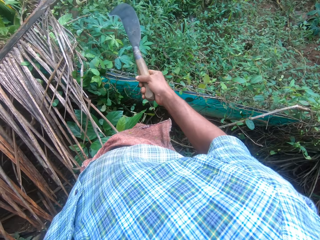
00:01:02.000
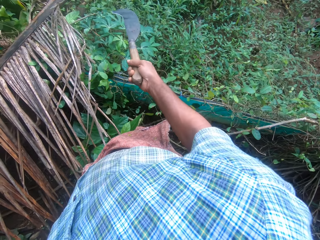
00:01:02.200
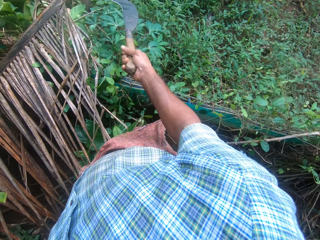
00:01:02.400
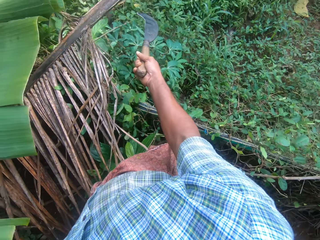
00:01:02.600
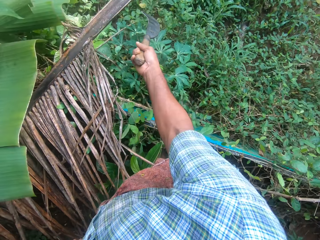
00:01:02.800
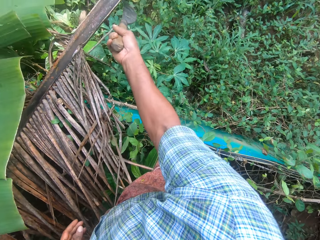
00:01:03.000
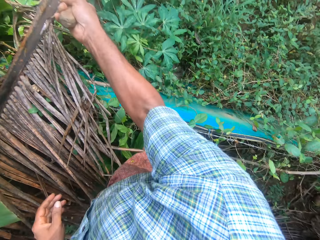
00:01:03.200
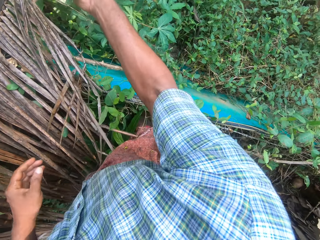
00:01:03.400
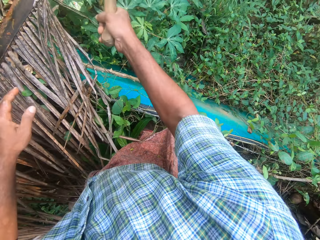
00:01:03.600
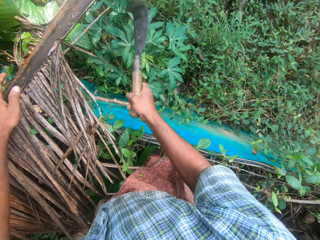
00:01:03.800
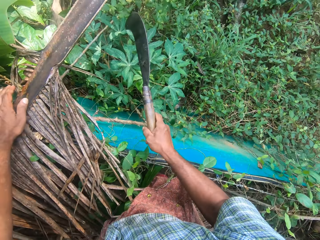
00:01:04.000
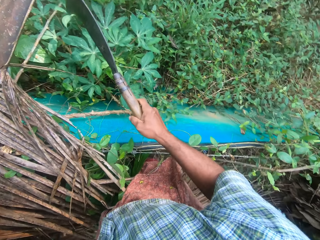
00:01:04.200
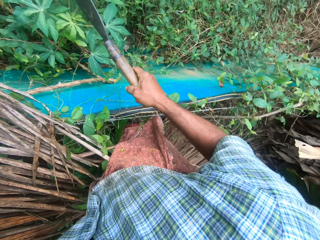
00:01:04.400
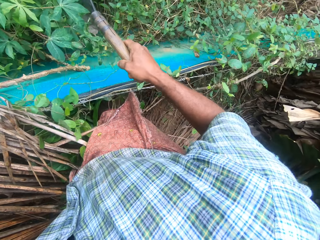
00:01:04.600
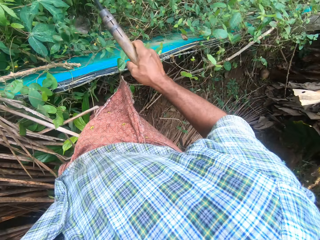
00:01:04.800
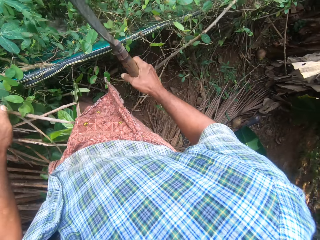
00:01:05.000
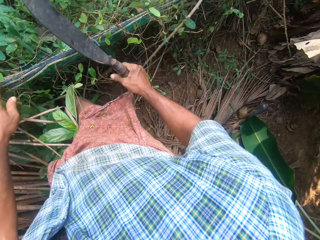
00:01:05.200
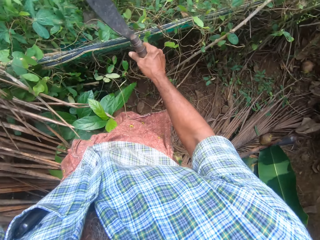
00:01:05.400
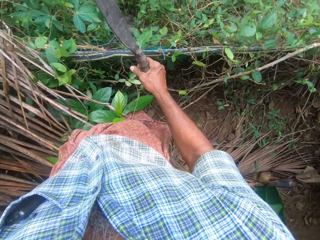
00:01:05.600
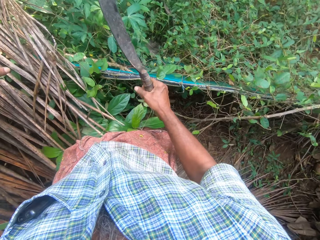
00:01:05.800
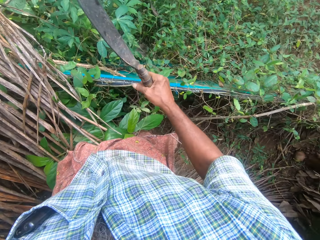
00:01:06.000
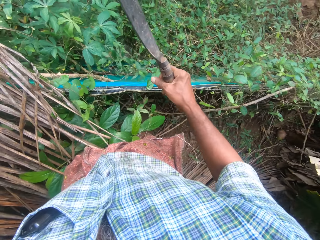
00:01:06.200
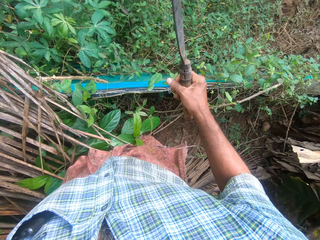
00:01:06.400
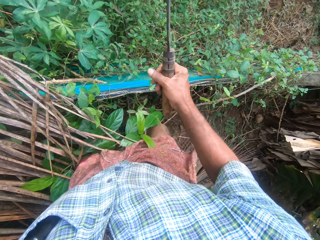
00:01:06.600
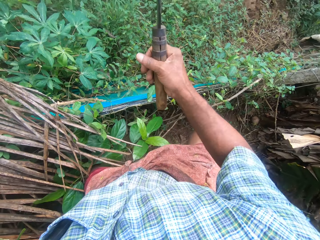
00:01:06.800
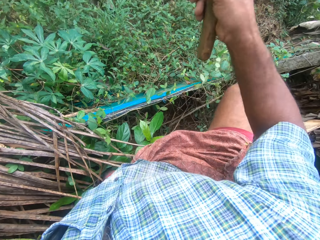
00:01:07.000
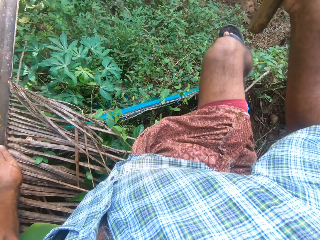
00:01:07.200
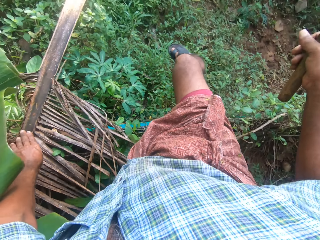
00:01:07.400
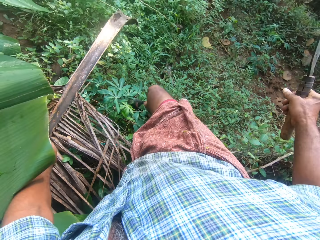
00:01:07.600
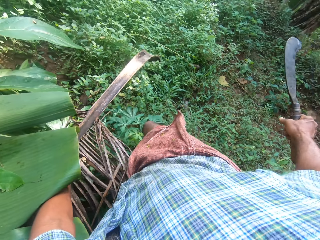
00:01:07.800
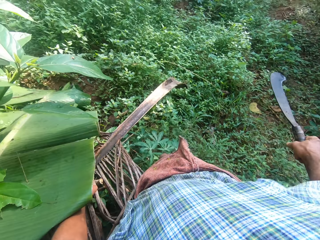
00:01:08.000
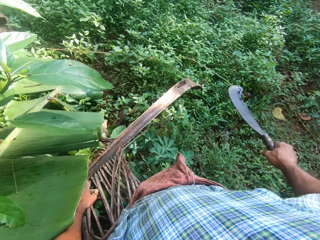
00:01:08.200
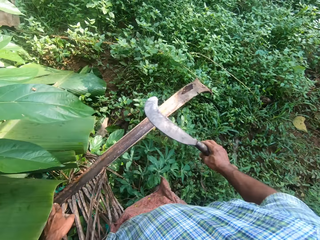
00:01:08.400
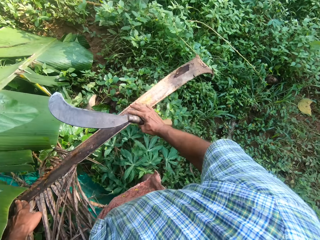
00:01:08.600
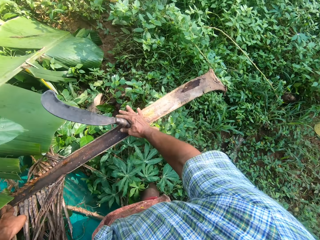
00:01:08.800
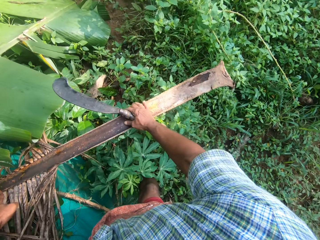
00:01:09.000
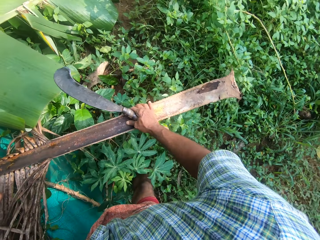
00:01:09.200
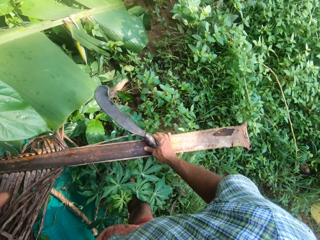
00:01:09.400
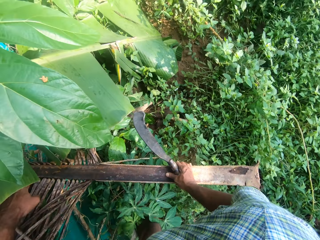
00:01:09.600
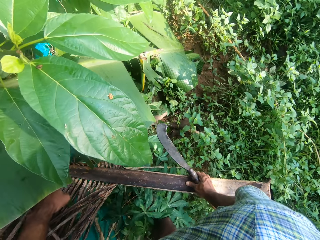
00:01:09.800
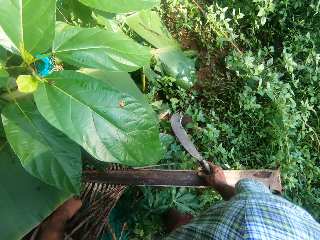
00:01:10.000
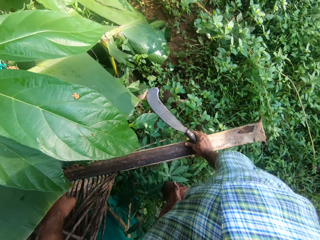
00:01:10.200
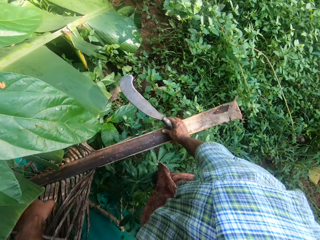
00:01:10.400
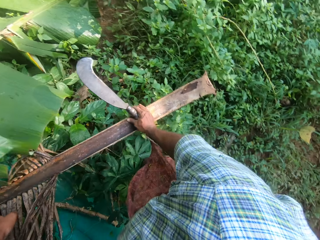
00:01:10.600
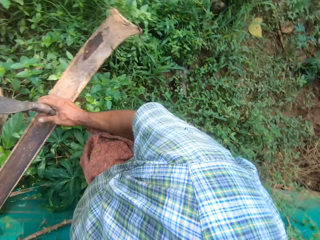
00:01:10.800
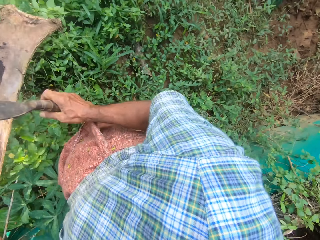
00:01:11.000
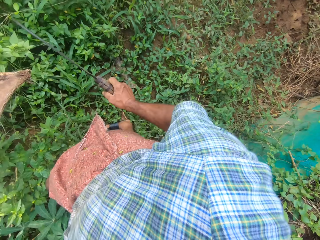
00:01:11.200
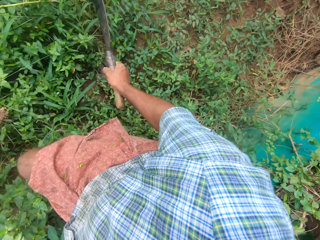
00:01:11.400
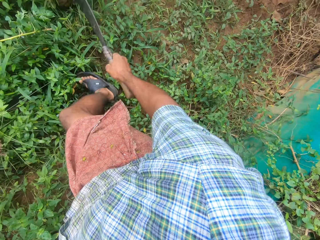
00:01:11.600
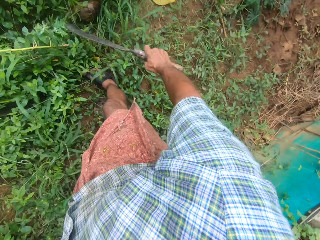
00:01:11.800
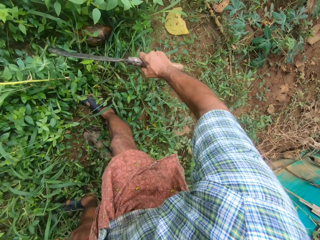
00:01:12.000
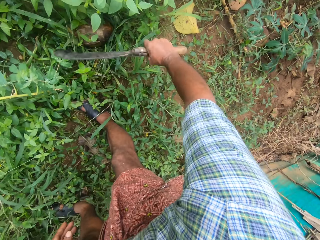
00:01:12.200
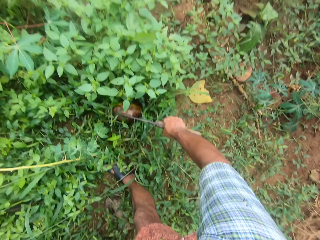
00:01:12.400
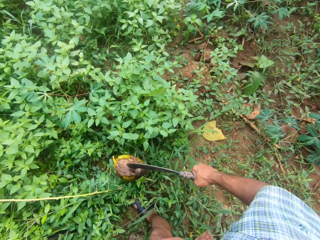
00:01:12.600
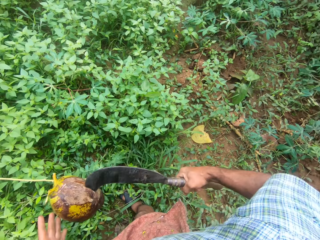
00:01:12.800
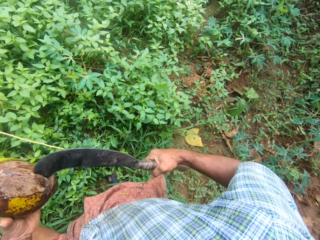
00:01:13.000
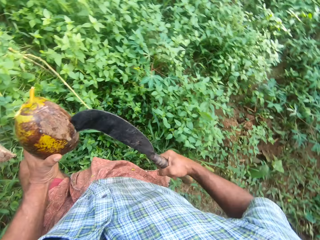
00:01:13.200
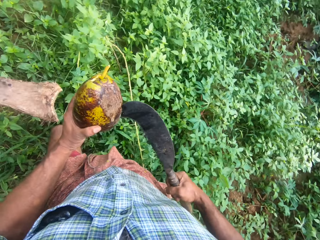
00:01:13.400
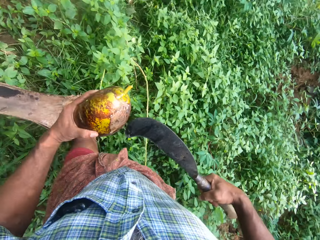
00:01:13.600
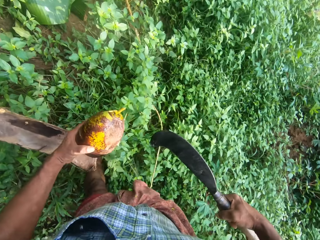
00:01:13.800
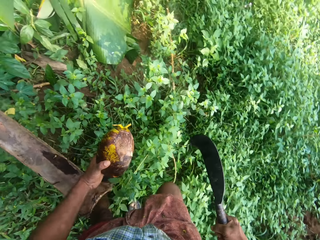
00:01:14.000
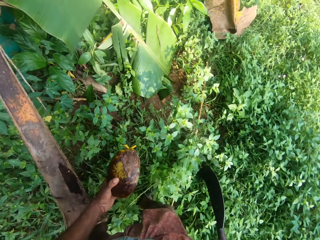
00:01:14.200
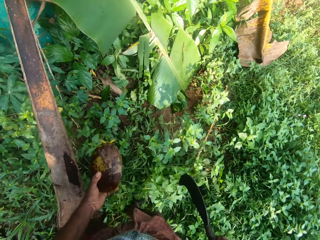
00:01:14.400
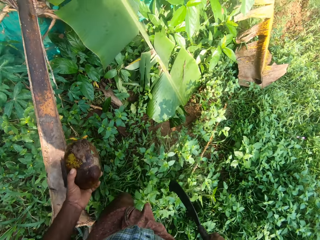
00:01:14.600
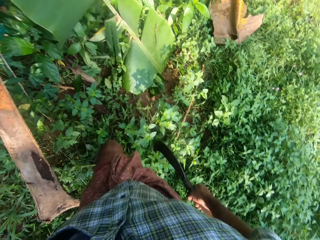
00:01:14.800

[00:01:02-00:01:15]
The camera wearer looks around. They cross the fence. They hold the branch with the right hand. They look around. They hit the coconut with a machete. They pick up the coconut with the machete. They remove the coconut from the machete with the left hand.

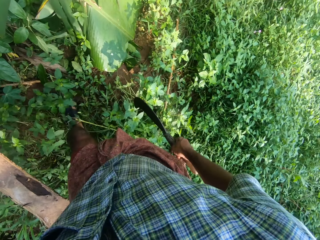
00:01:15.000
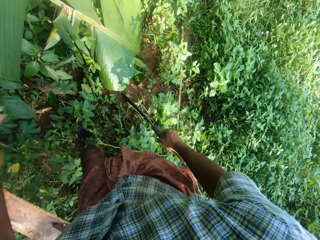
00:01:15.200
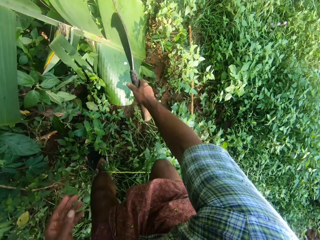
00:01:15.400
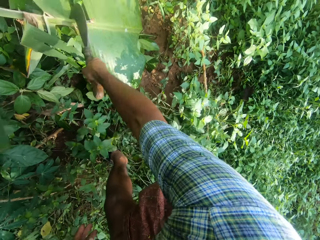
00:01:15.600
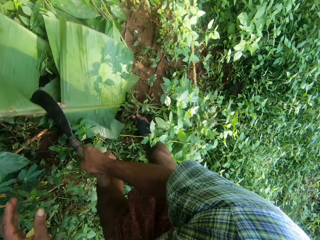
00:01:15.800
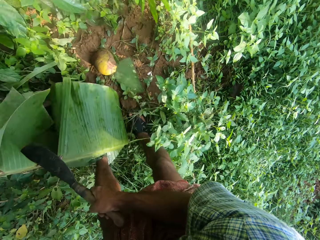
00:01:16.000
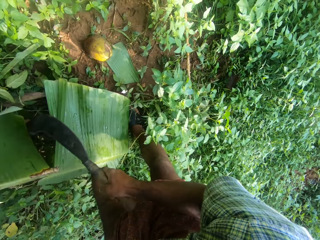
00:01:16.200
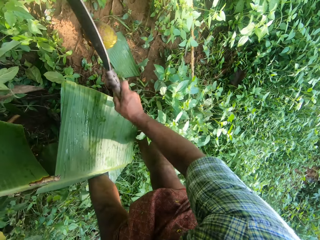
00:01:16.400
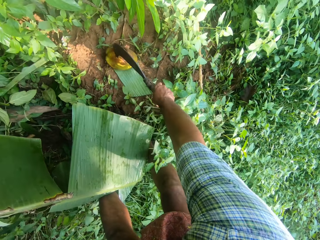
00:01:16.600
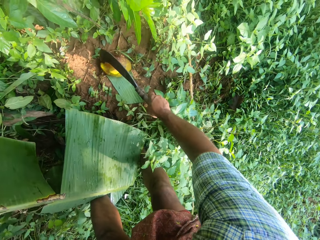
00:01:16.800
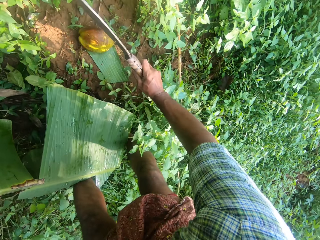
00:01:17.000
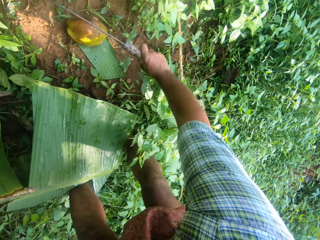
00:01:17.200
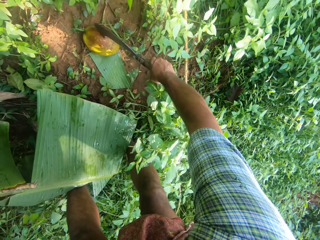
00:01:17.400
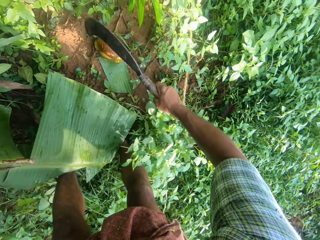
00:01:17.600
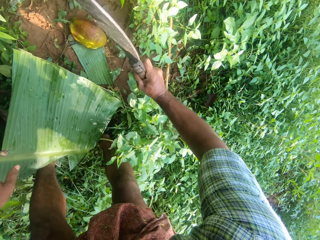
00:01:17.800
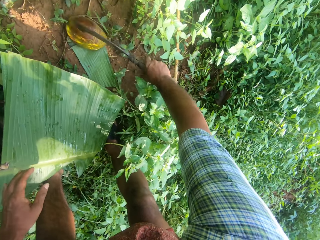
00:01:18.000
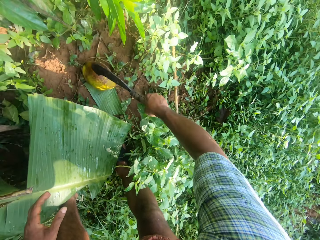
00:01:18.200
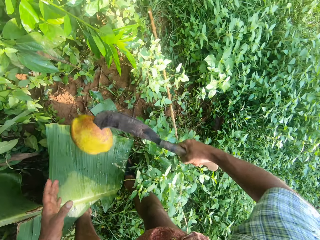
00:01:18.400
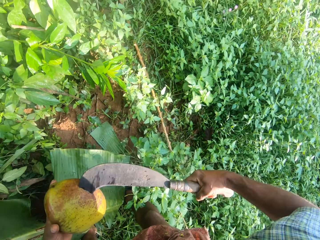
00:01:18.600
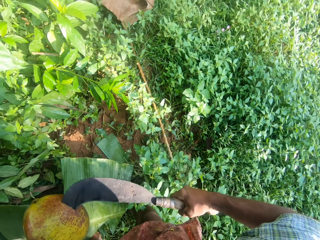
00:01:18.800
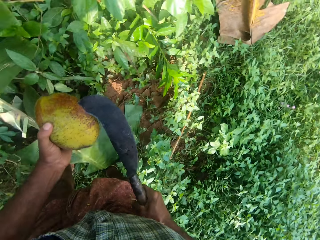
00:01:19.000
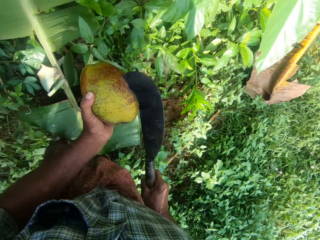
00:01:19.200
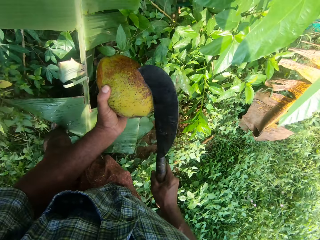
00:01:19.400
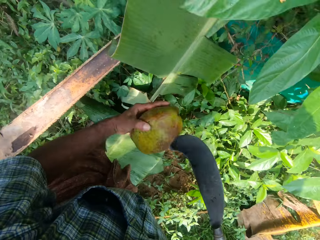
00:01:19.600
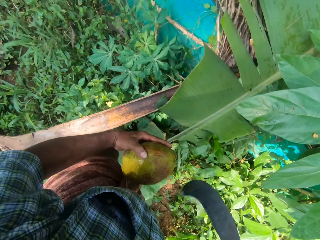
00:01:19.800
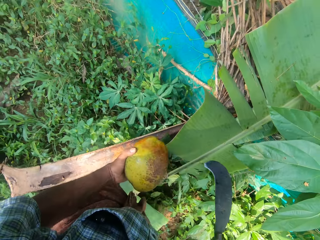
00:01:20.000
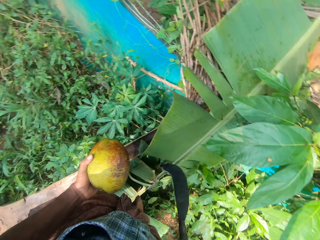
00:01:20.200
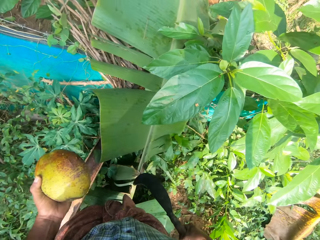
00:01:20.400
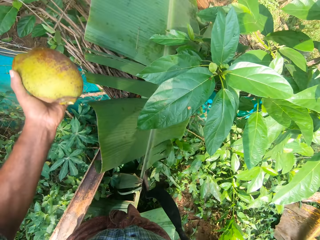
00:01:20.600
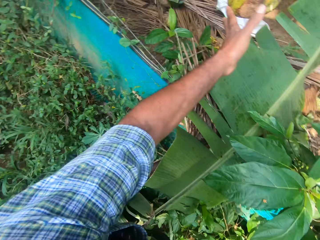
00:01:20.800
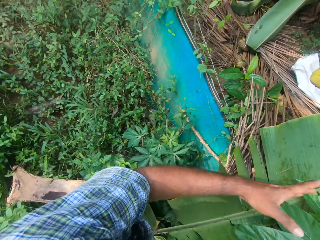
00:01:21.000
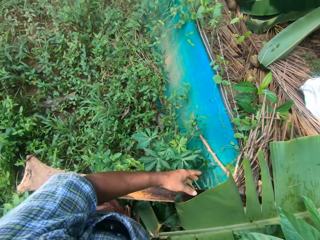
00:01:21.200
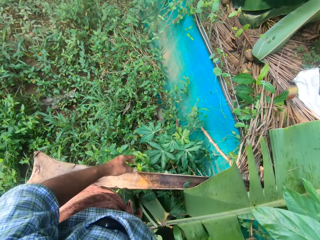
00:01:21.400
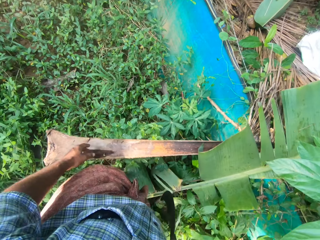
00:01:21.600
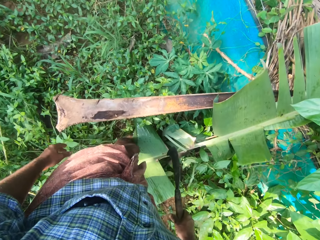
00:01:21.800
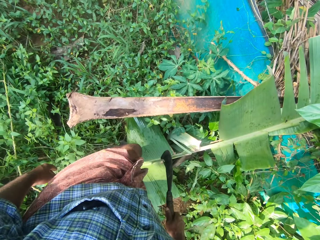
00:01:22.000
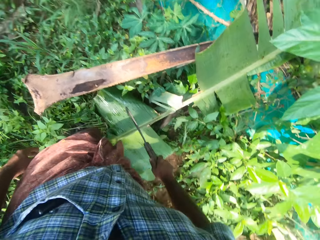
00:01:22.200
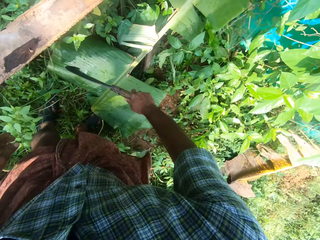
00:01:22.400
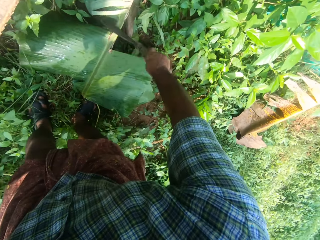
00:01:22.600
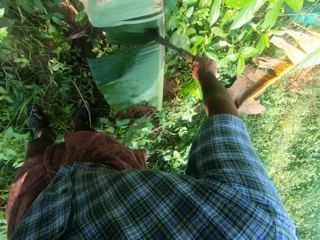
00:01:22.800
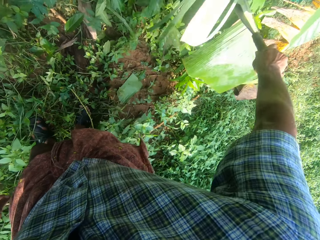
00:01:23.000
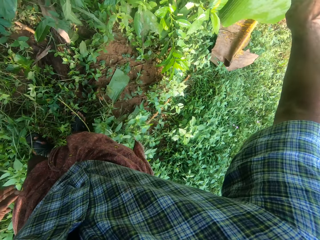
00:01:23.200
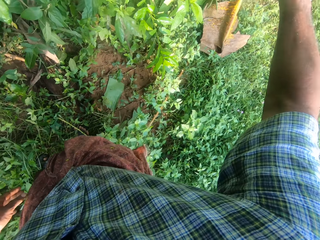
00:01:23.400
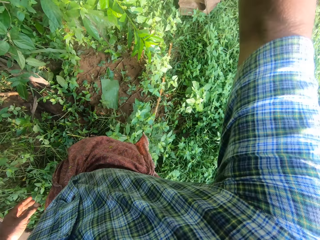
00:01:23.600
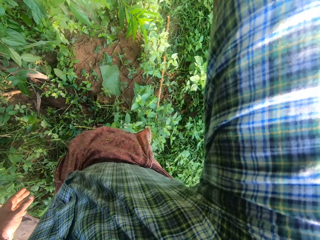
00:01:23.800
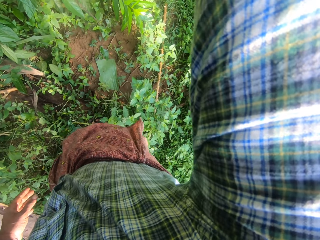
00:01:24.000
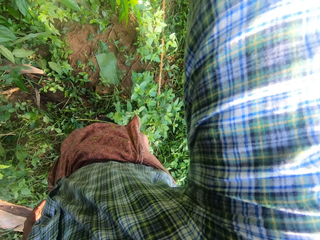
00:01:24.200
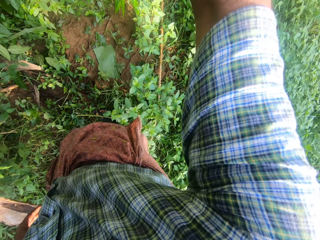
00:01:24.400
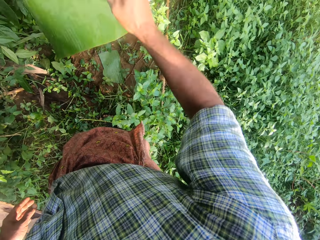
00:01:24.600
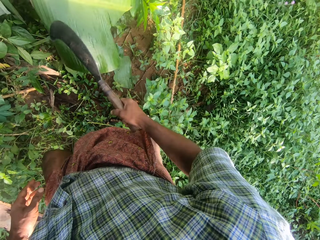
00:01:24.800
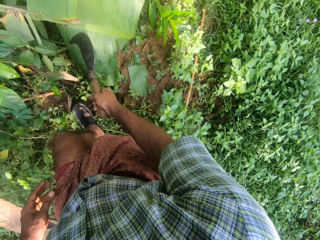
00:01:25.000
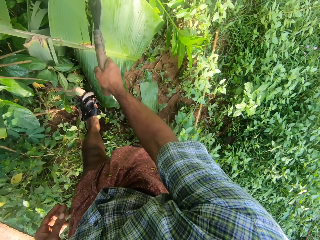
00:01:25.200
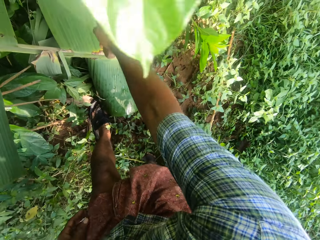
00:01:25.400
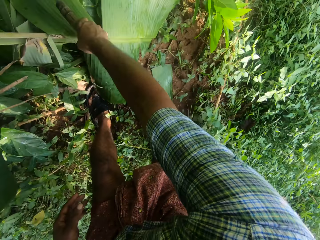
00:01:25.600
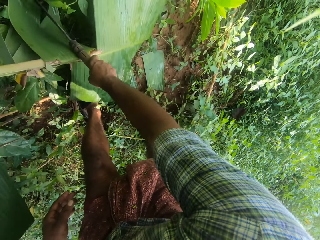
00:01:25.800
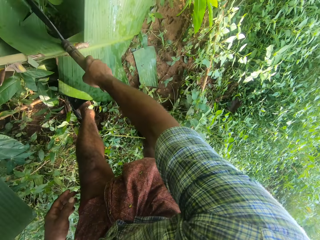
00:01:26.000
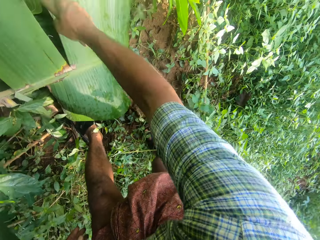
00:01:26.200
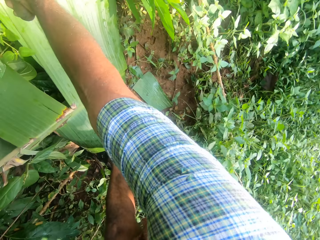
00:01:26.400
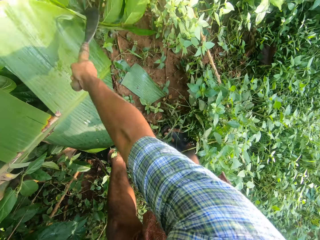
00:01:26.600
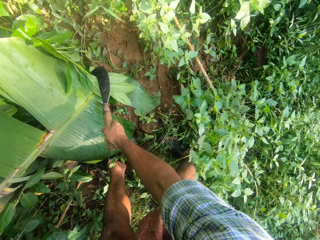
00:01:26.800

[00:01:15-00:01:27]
The camera wearer throws the coconut with the left hand. They pull the leaf with a machete. They hit the coconut with the machete. They pick up the coconut with the machete. They remove the coconut from the machete with the left hand. They throw the coconut with the left hand. They hit the leaf with the machete. They hit the leaves with the machete.
